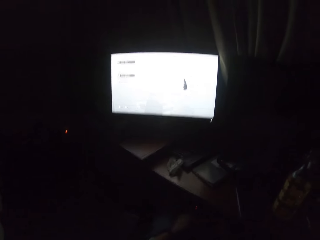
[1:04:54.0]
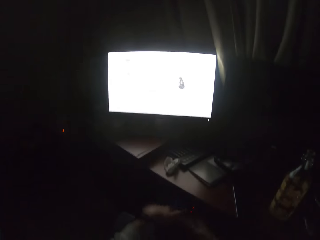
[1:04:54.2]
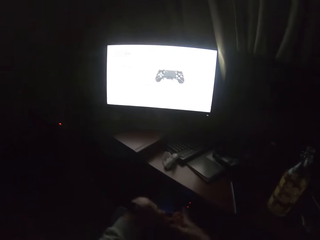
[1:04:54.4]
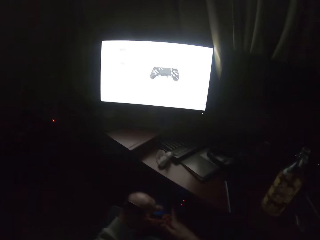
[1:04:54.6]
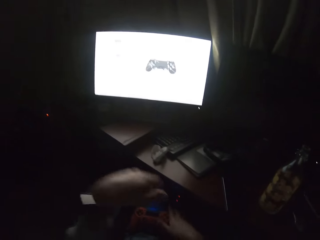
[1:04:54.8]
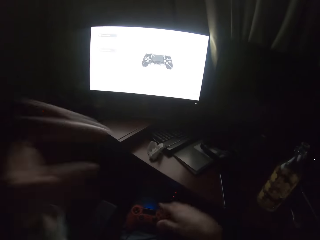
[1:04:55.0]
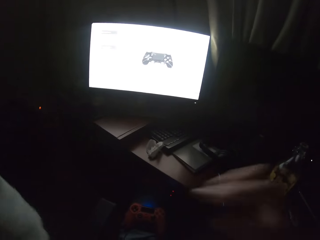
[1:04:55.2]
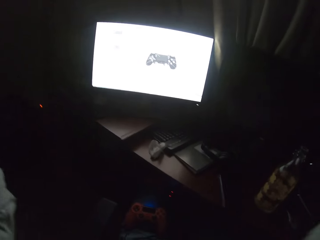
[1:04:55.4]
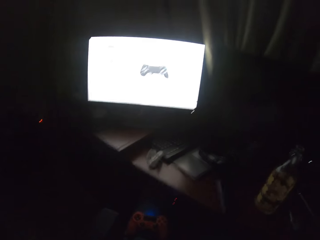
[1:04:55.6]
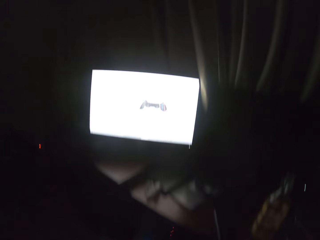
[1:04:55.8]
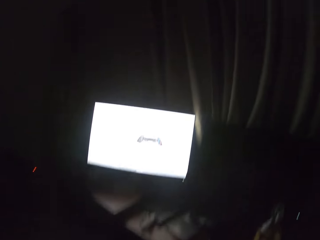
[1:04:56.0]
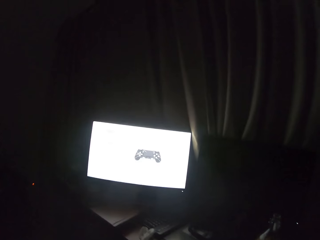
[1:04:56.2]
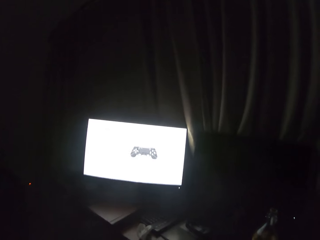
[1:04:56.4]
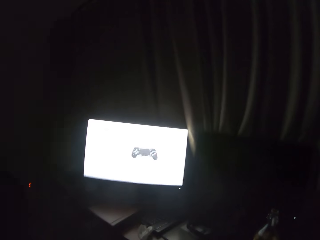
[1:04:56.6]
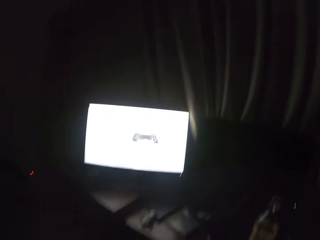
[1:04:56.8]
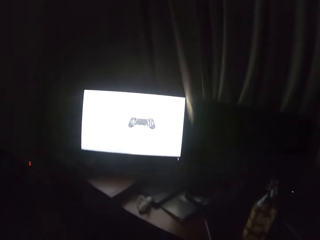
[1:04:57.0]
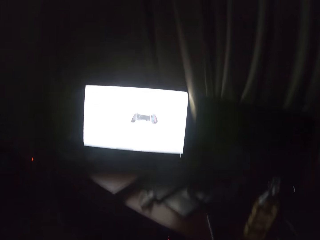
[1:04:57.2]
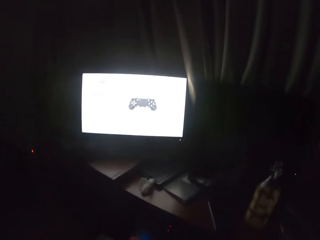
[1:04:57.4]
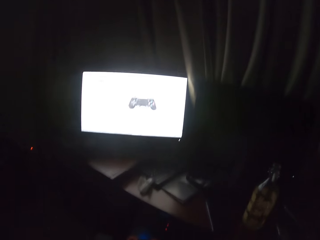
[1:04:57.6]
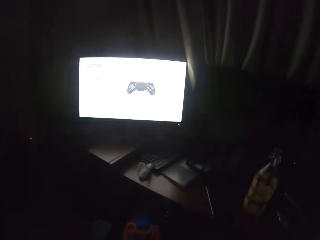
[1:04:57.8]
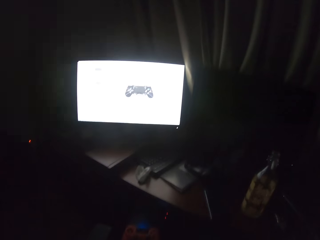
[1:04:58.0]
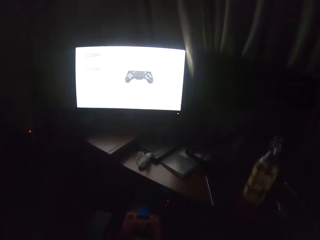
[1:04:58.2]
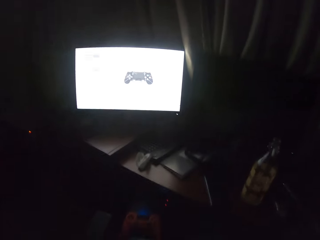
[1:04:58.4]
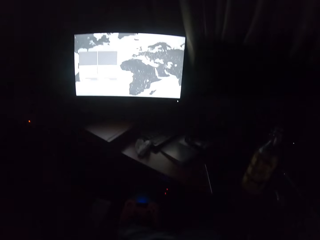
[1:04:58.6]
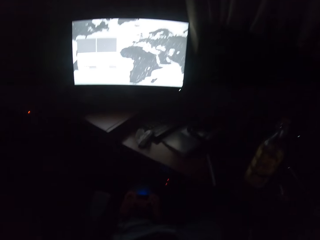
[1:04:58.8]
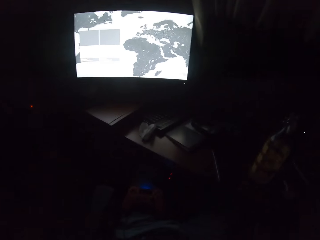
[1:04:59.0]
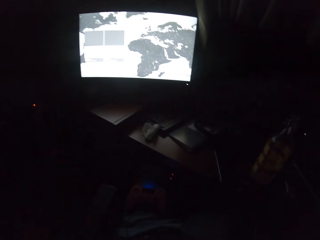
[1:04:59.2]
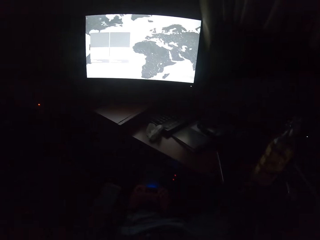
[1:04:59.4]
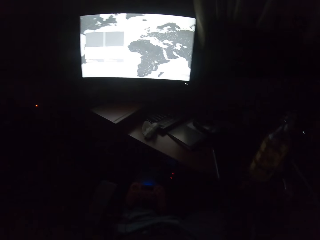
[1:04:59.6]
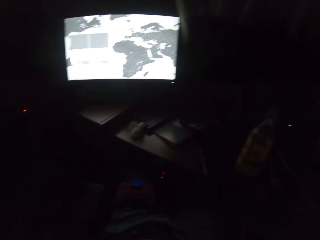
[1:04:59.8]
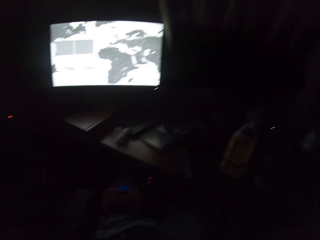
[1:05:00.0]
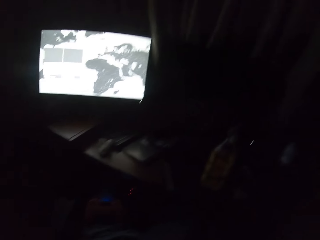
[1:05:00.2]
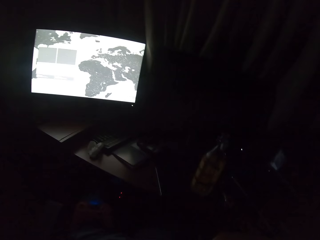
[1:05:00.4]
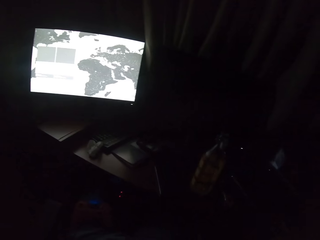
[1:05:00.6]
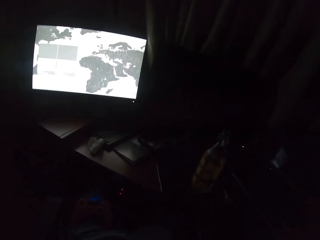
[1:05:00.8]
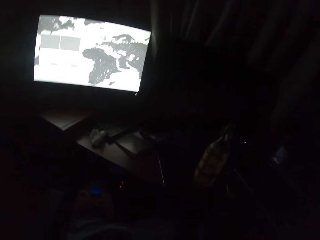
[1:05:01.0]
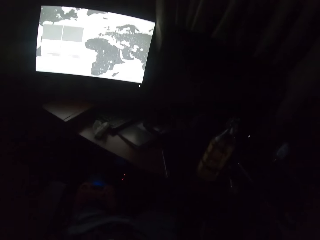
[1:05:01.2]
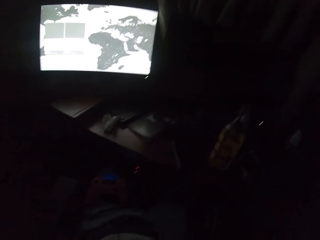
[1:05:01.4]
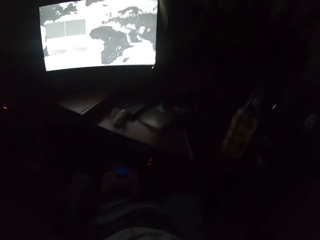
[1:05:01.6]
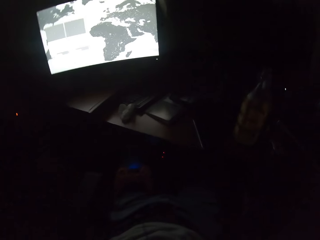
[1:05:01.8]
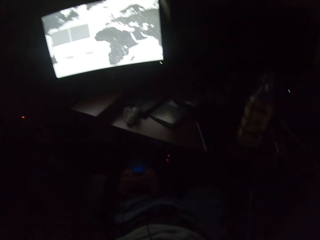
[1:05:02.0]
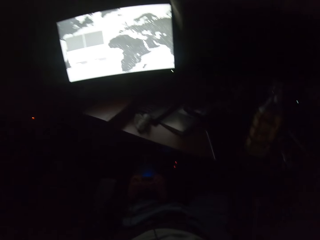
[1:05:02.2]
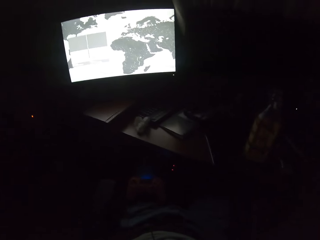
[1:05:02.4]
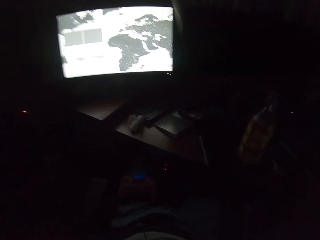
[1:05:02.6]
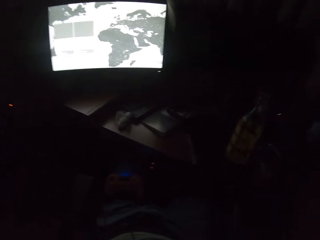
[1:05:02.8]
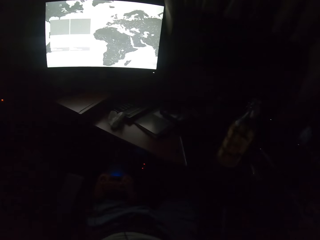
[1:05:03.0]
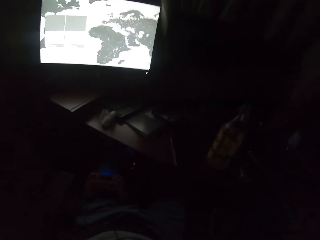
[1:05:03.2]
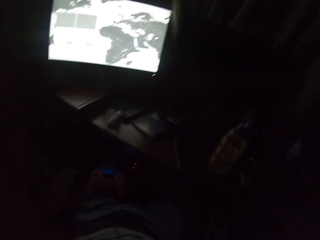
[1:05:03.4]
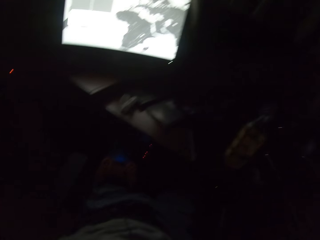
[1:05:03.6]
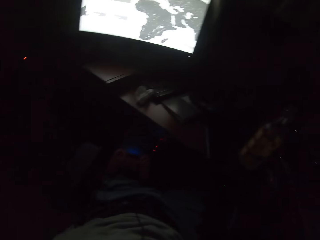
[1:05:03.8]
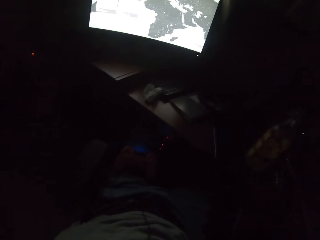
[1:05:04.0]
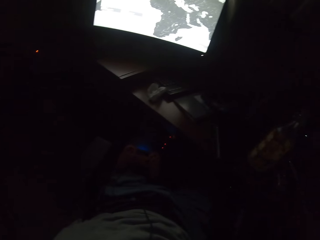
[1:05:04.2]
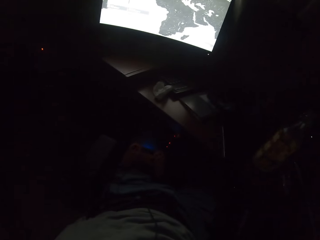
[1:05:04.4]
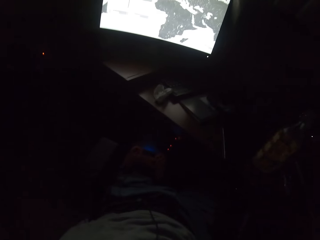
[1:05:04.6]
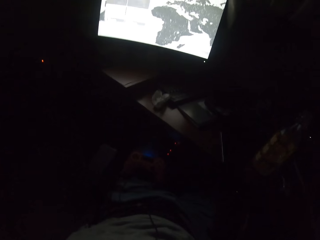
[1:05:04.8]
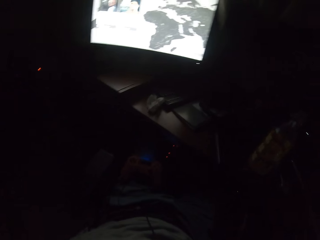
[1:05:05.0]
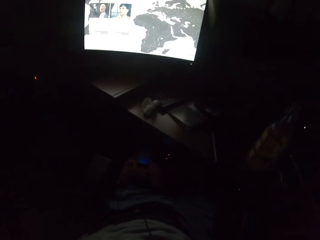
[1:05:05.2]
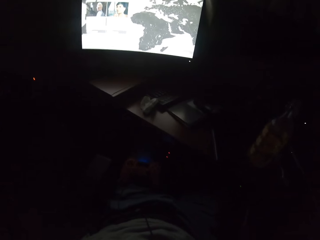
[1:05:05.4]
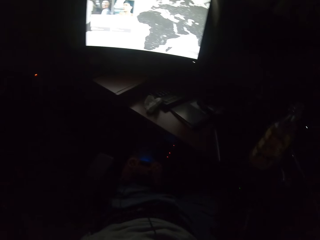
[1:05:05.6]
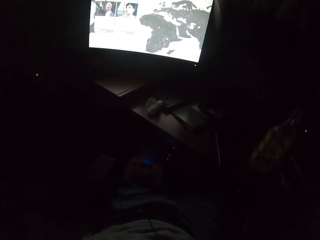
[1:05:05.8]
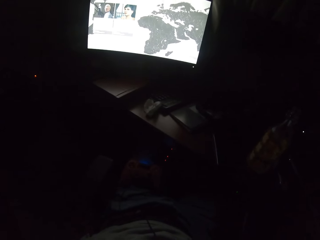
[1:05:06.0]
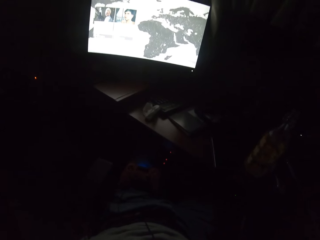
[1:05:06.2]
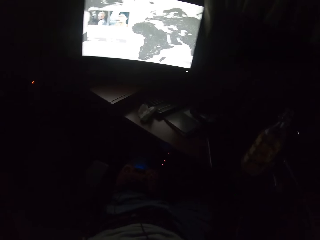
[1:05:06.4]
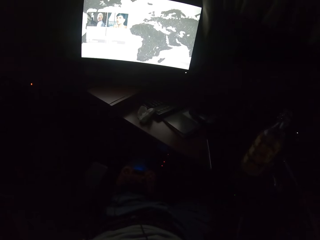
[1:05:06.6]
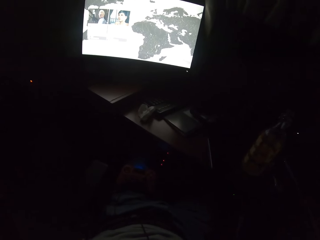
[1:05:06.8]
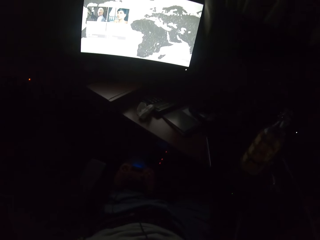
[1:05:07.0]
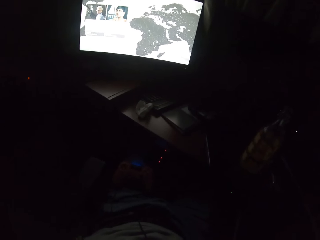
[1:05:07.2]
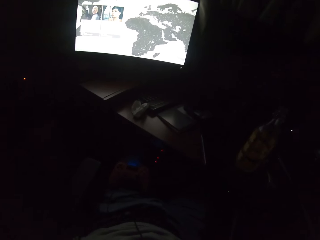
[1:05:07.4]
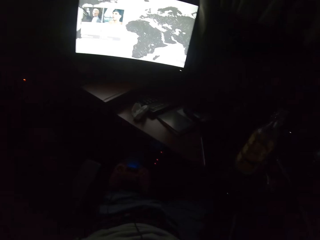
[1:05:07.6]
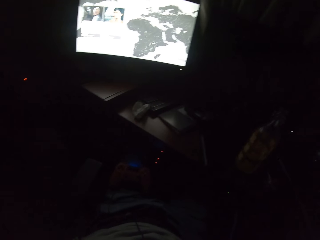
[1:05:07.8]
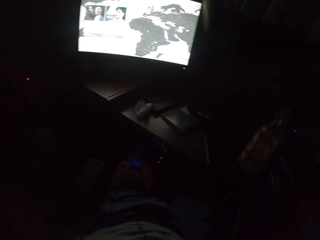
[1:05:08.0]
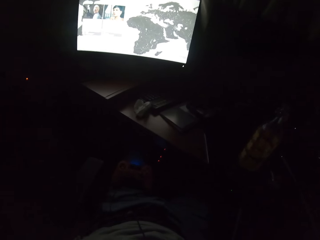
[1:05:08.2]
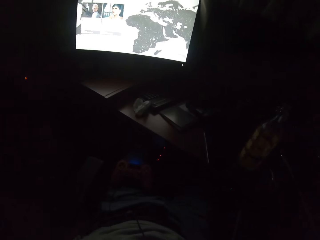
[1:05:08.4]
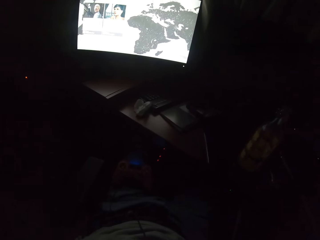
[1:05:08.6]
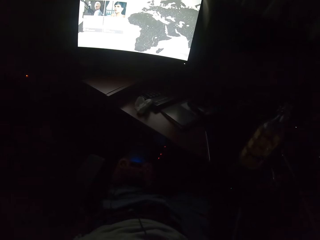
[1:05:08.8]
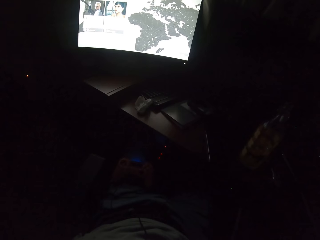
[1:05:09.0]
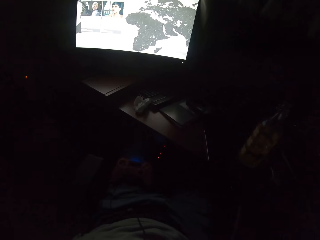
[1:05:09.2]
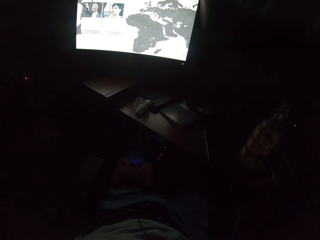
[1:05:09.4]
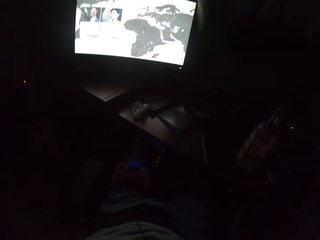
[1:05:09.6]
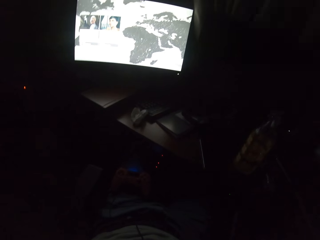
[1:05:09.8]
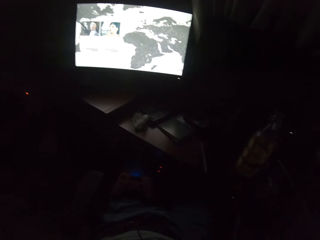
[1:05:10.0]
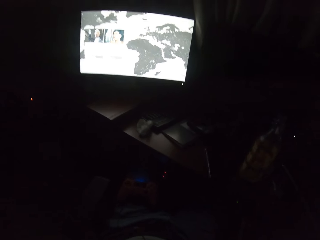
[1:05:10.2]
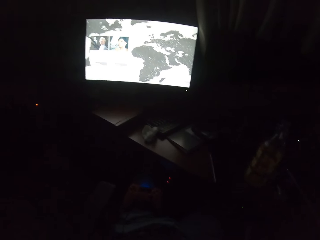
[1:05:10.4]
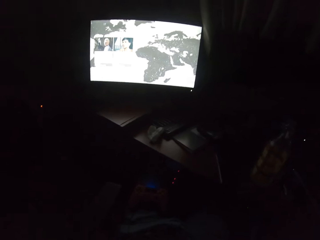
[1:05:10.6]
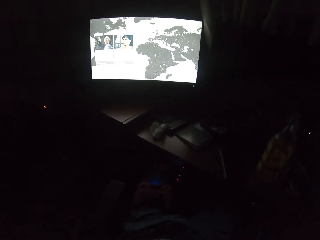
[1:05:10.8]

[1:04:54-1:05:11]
The camera wearer turns to the side. They stretch hands. They watch a movie. They sing. They watch the movie.

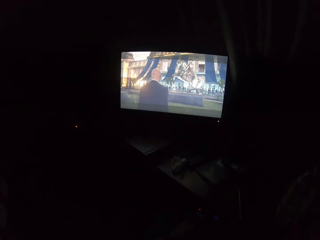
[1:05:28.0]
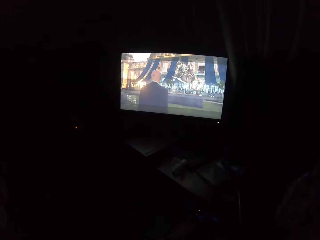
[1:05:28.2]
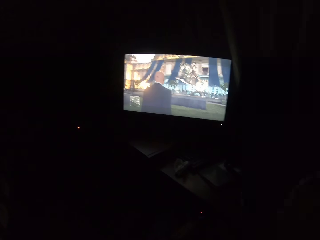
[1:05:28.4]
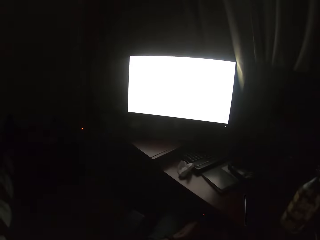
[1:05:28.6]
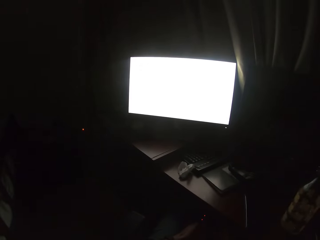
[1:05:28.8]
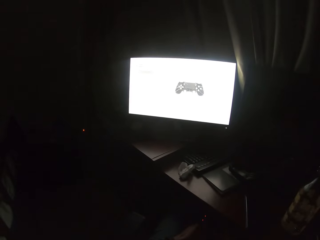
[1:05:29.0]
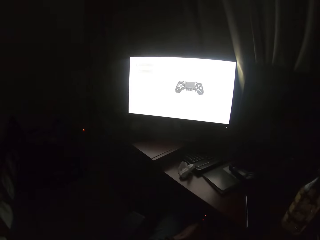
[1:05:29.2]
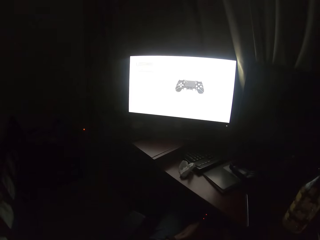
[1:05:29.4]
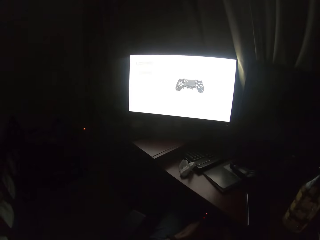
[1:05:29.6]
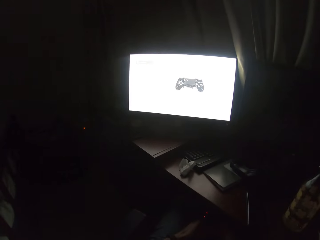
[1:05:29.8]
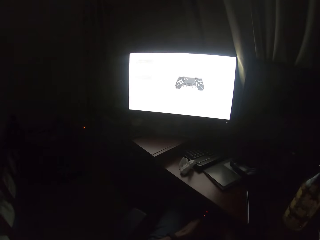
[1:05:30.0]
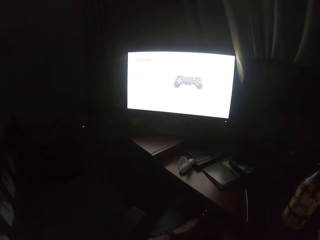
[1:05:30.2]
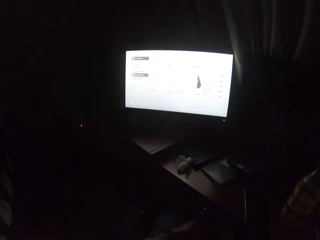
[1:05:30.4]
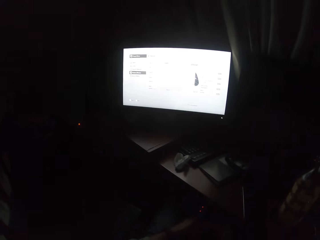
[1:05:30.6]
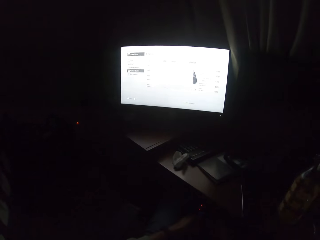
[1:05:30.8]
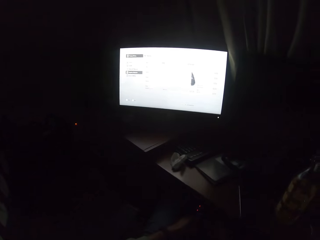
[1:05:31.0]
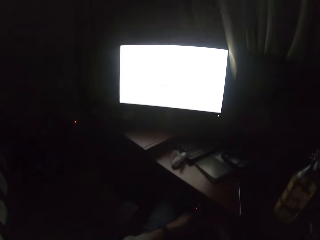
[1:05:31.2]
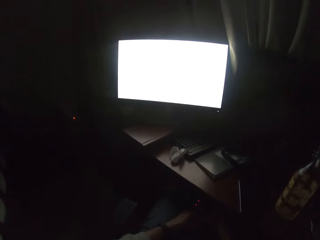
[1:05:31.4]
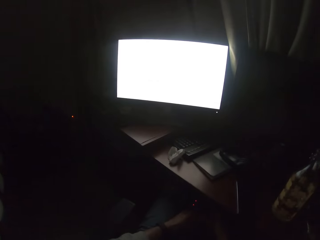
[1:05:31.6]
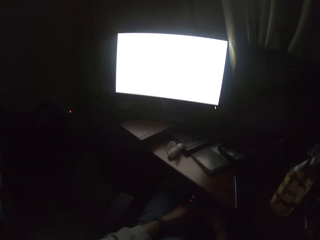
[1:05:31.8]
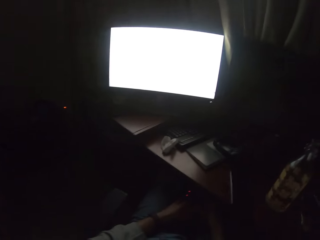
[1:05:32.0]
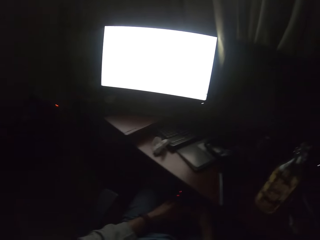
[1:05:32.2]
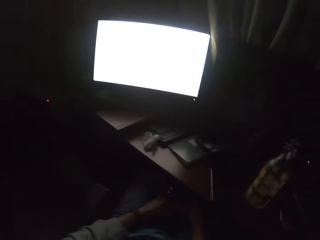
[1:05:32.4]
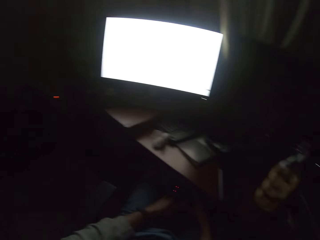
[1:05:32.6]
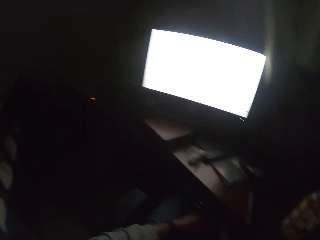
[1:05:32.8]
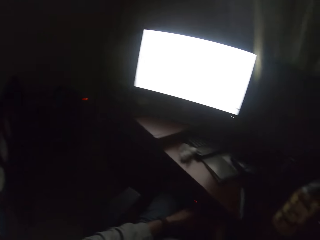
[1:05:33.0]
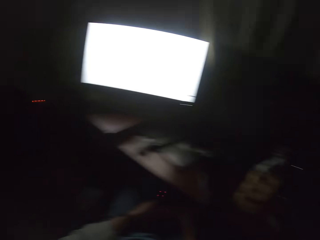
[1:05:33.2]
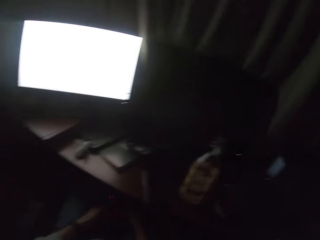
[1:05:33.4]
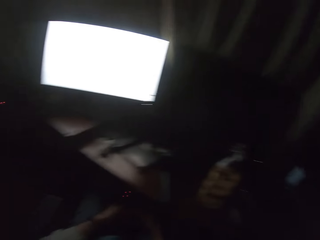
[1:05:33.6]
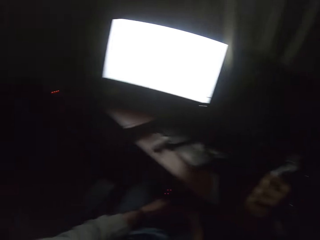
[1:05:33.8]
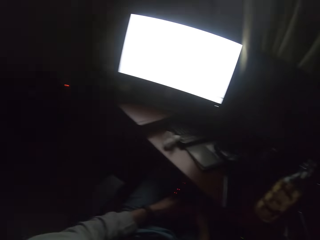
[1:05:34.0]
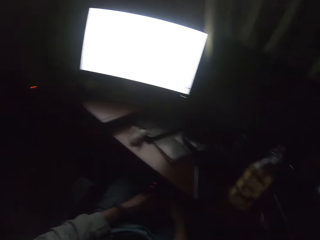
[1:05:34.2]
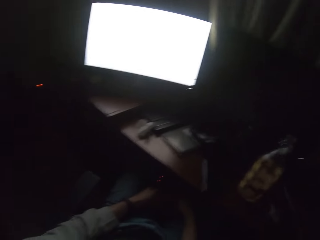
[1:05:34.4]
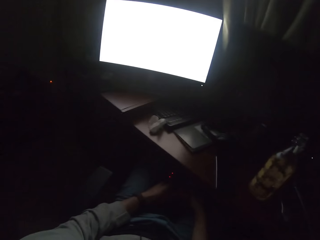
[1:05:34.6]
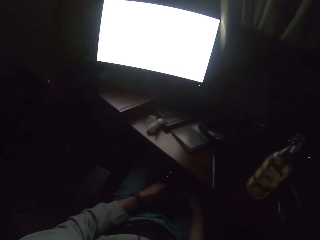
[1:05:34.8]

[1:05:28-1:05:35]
The camera wearer plays video games on the screen. They turn to the side.
